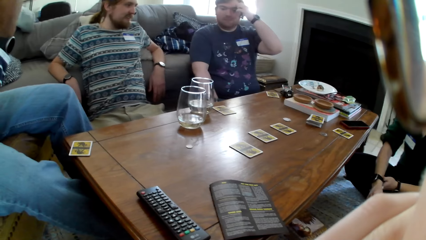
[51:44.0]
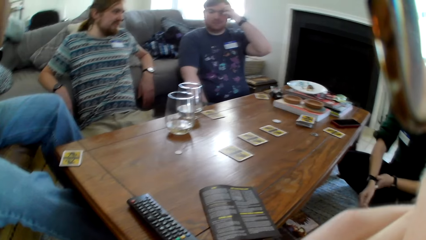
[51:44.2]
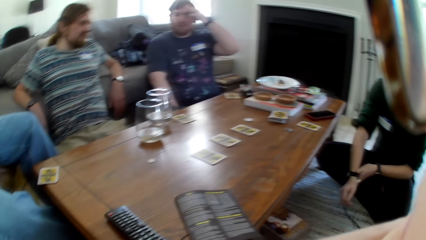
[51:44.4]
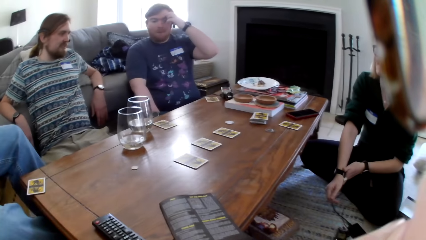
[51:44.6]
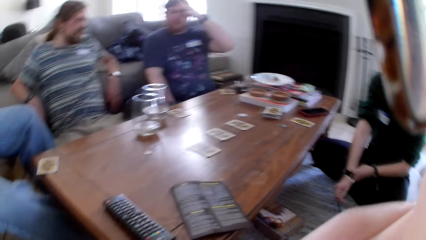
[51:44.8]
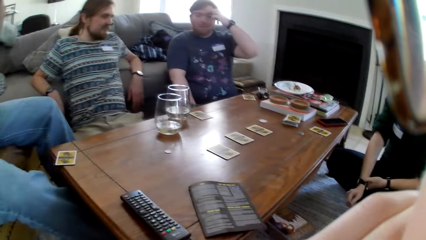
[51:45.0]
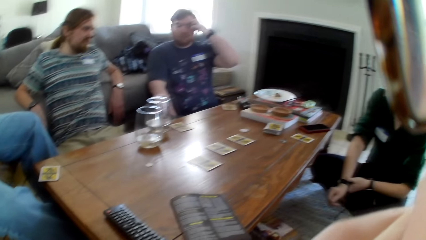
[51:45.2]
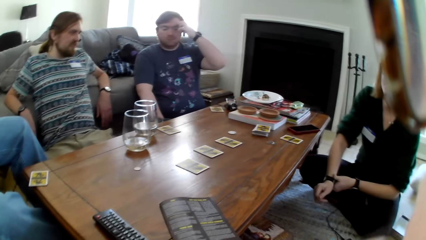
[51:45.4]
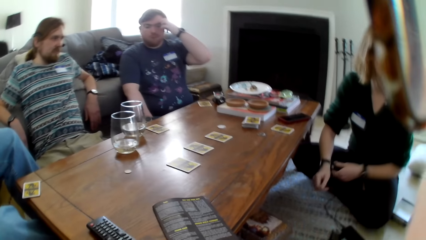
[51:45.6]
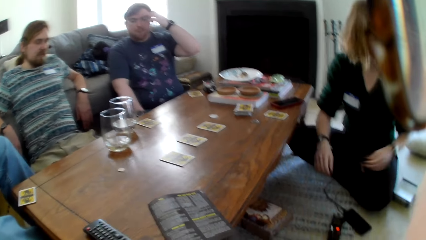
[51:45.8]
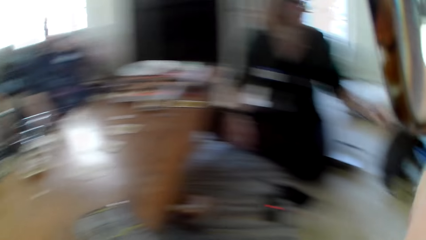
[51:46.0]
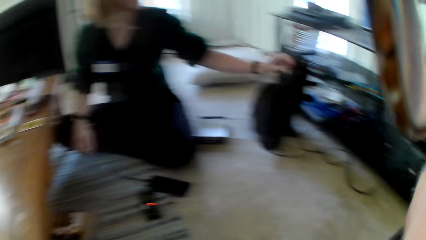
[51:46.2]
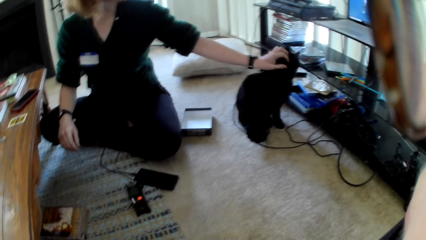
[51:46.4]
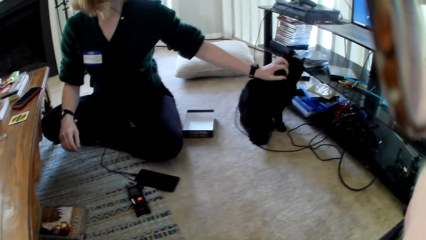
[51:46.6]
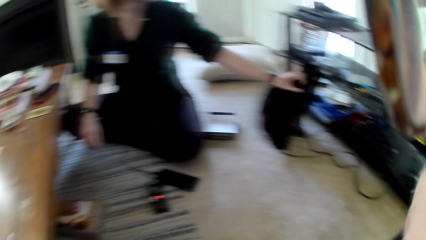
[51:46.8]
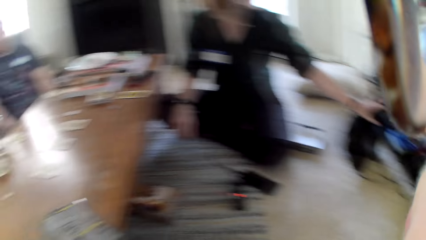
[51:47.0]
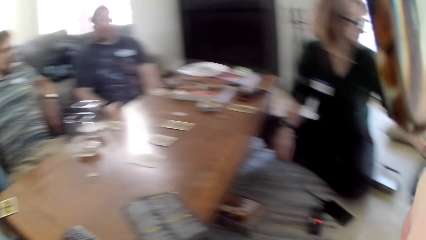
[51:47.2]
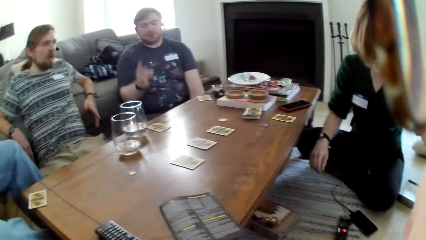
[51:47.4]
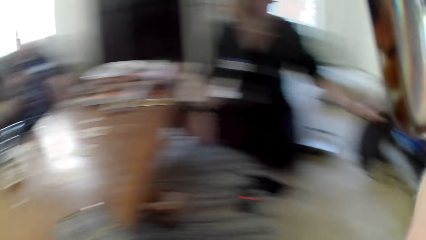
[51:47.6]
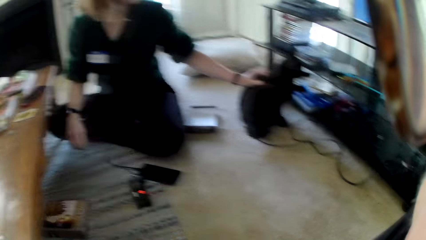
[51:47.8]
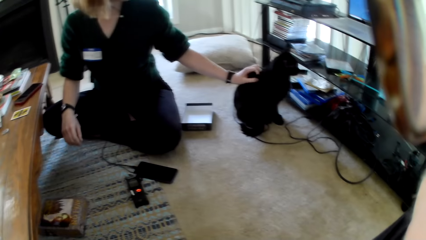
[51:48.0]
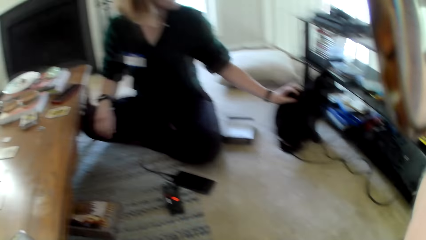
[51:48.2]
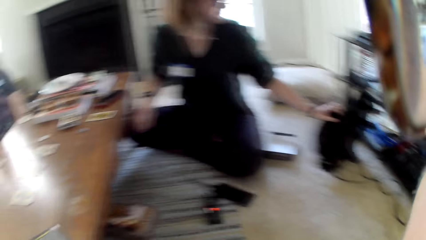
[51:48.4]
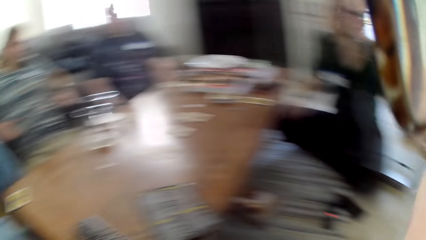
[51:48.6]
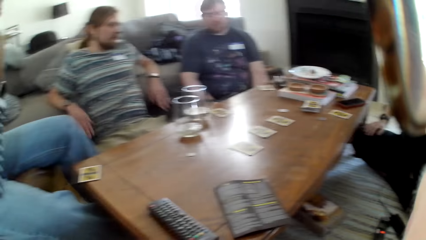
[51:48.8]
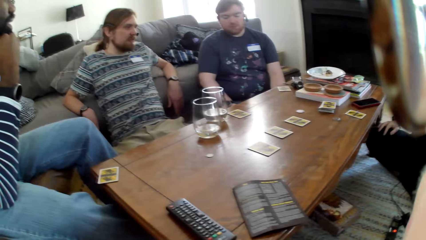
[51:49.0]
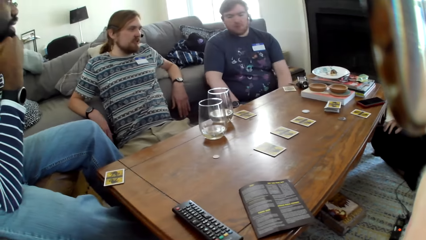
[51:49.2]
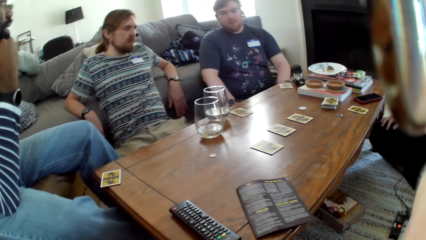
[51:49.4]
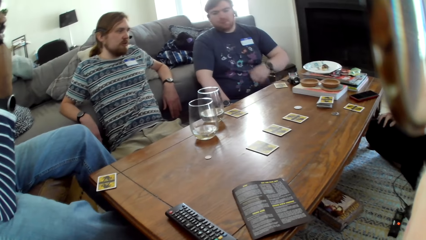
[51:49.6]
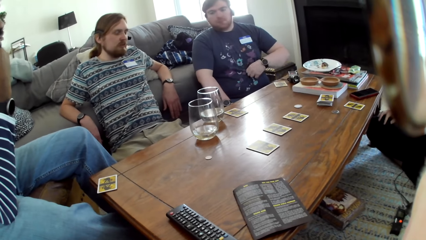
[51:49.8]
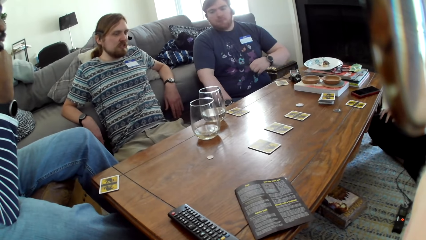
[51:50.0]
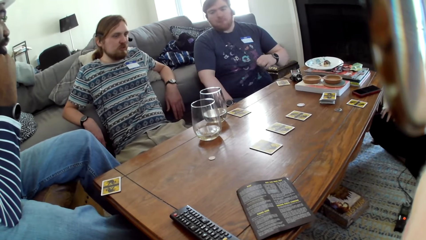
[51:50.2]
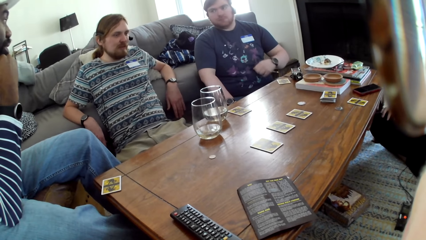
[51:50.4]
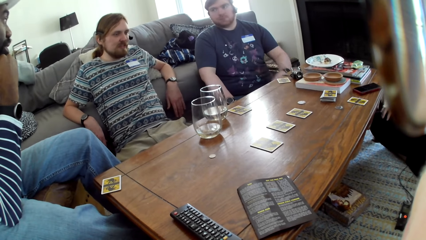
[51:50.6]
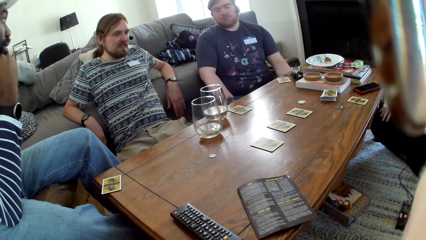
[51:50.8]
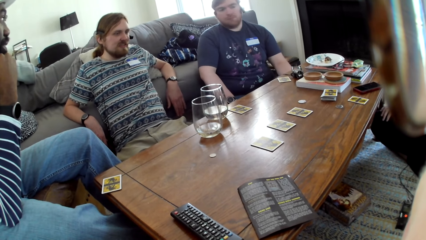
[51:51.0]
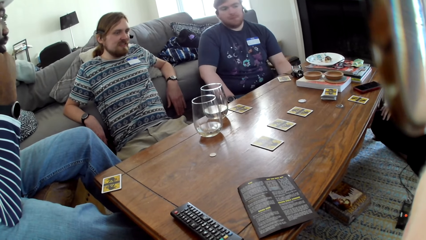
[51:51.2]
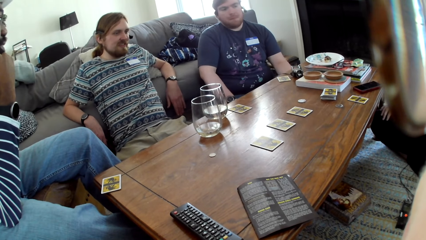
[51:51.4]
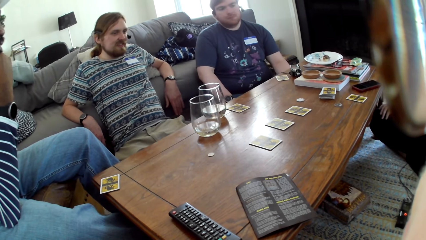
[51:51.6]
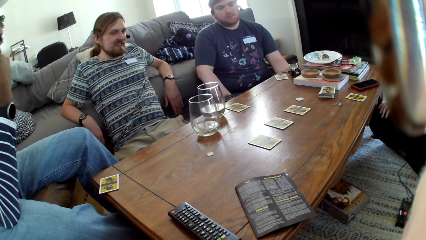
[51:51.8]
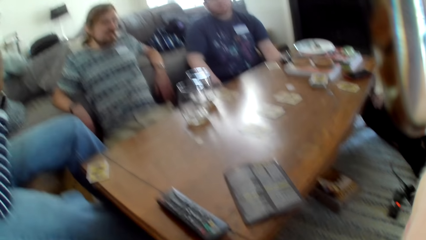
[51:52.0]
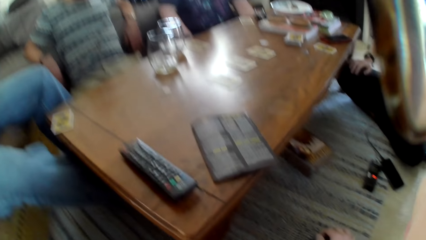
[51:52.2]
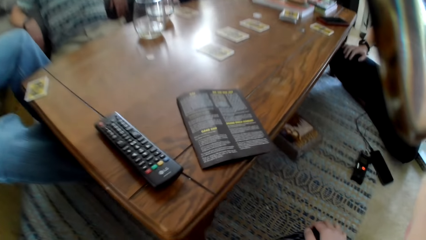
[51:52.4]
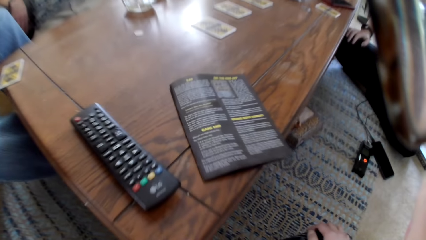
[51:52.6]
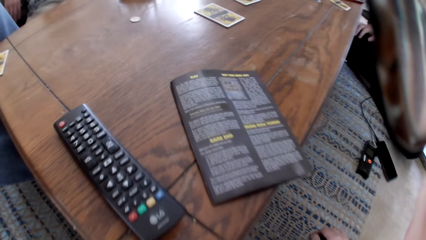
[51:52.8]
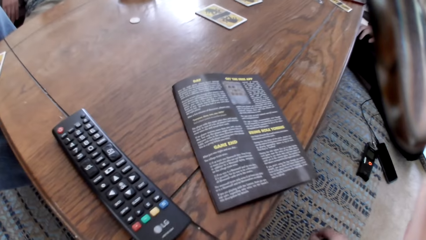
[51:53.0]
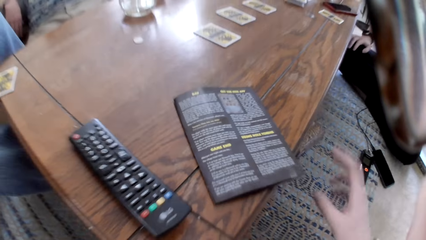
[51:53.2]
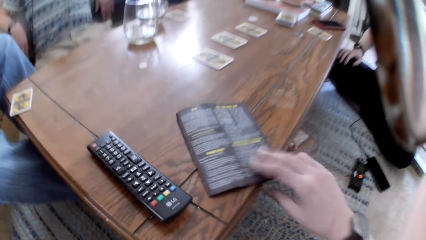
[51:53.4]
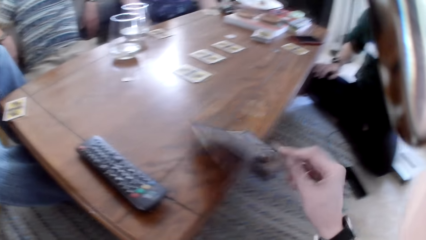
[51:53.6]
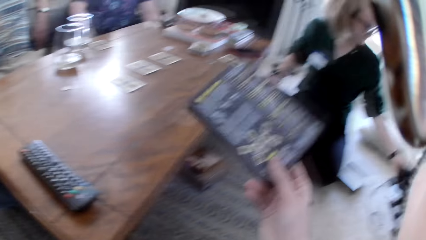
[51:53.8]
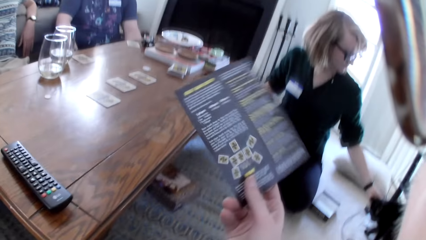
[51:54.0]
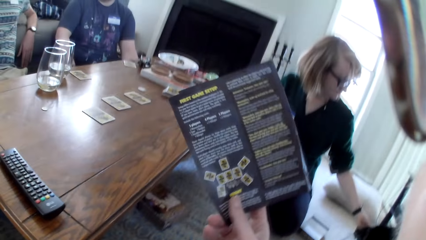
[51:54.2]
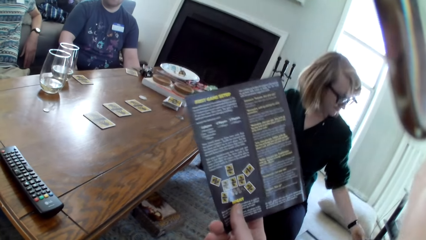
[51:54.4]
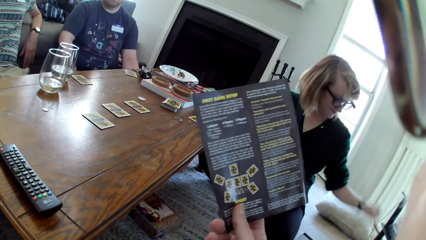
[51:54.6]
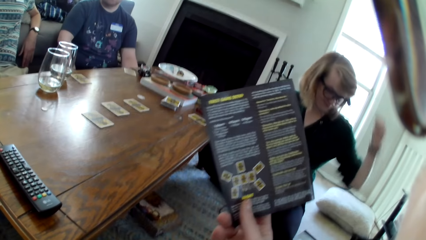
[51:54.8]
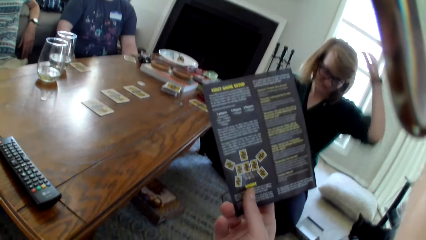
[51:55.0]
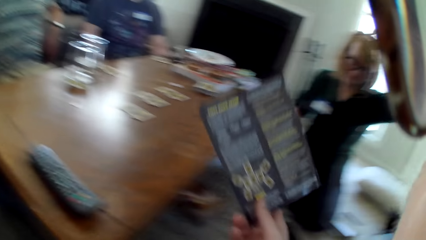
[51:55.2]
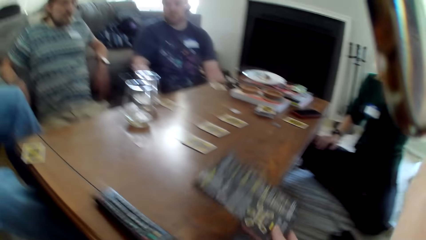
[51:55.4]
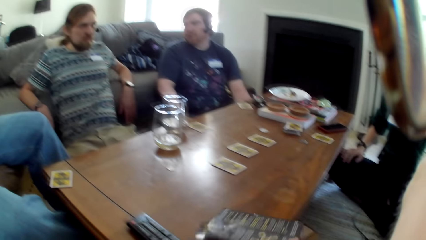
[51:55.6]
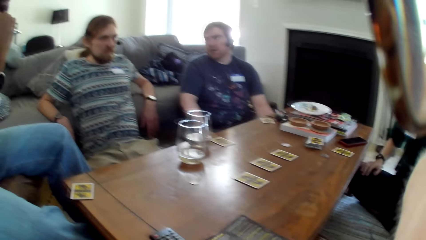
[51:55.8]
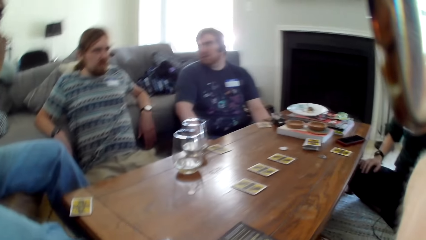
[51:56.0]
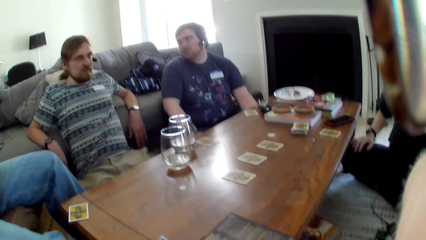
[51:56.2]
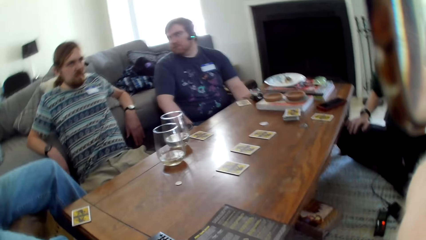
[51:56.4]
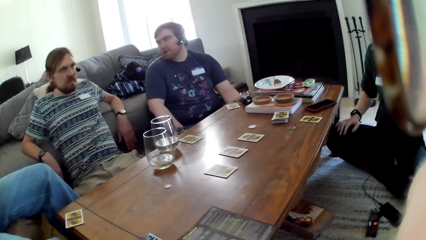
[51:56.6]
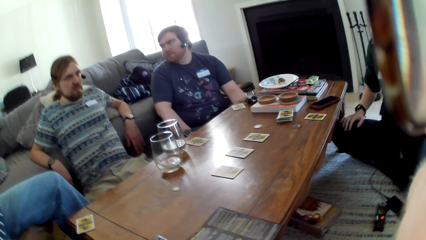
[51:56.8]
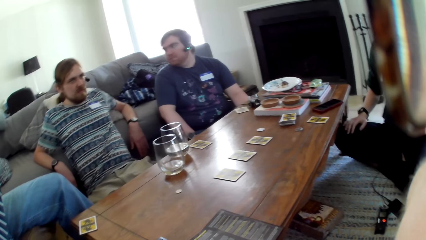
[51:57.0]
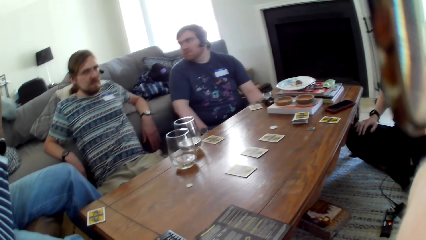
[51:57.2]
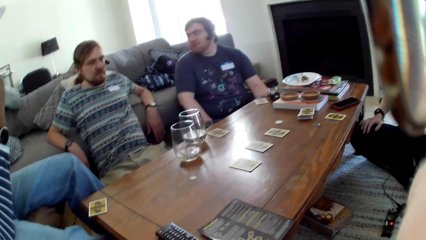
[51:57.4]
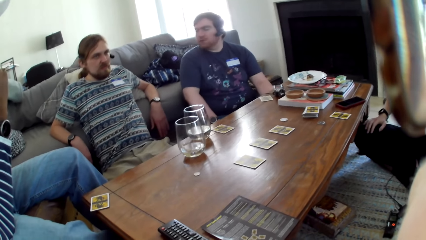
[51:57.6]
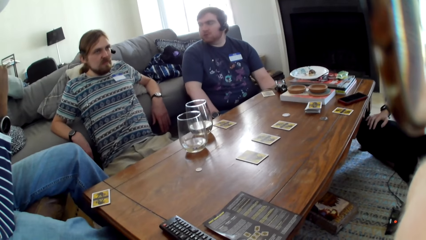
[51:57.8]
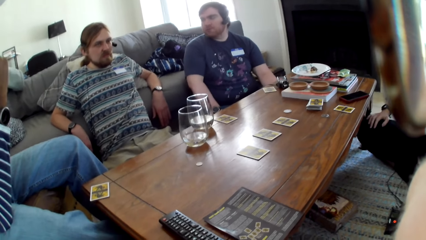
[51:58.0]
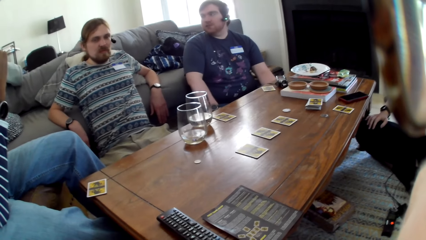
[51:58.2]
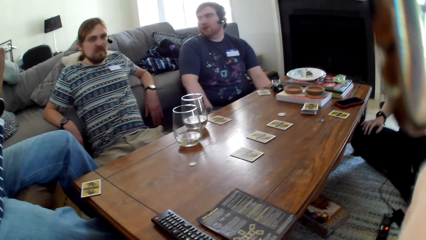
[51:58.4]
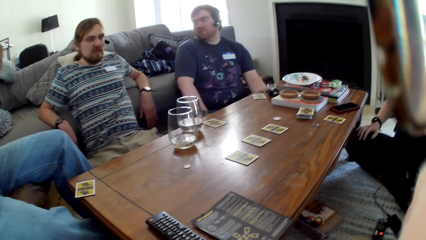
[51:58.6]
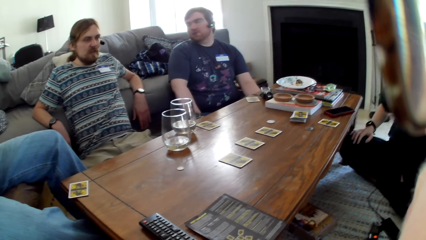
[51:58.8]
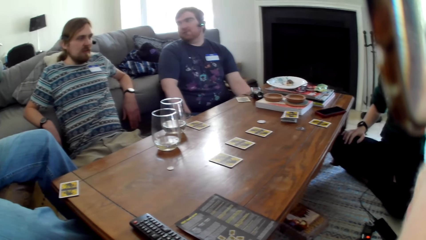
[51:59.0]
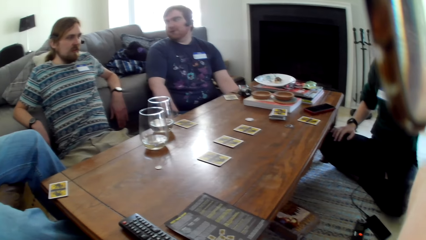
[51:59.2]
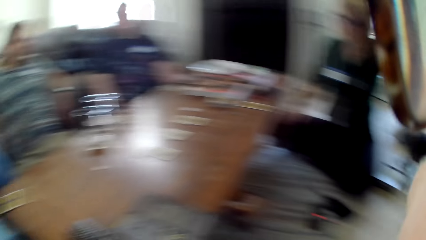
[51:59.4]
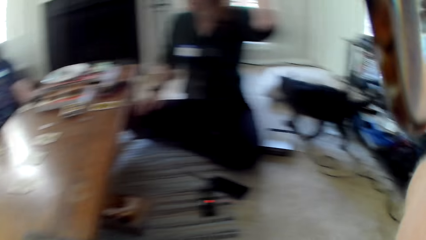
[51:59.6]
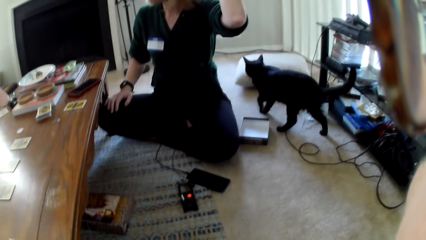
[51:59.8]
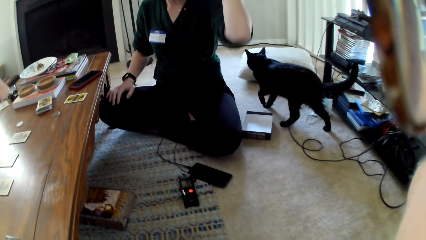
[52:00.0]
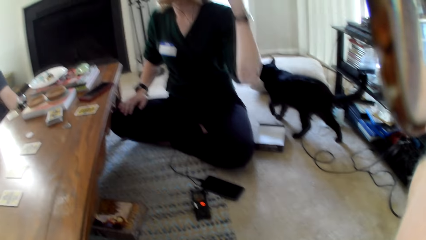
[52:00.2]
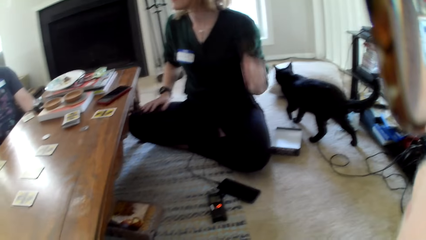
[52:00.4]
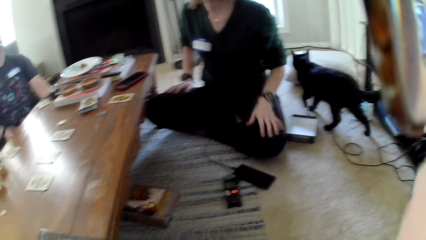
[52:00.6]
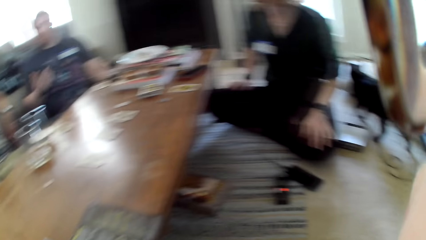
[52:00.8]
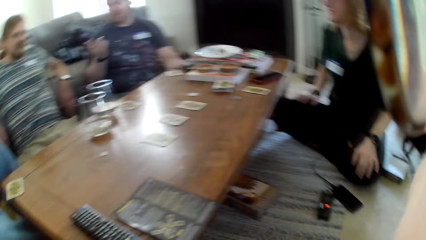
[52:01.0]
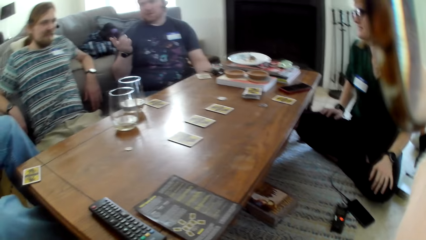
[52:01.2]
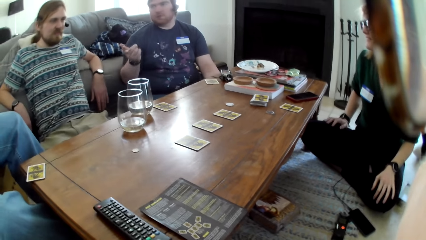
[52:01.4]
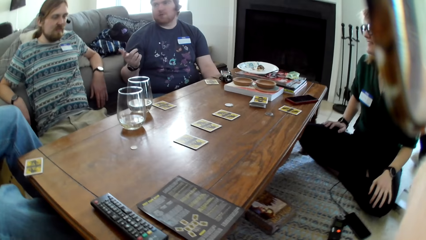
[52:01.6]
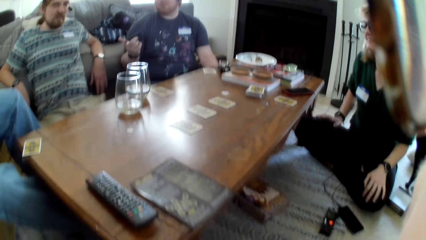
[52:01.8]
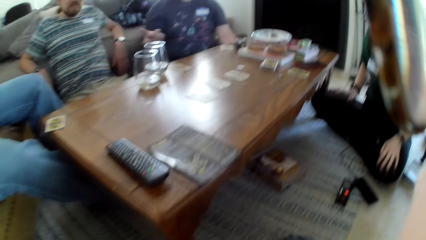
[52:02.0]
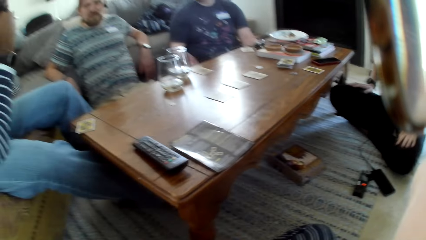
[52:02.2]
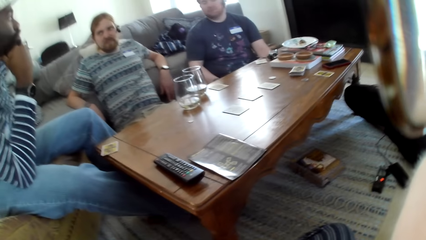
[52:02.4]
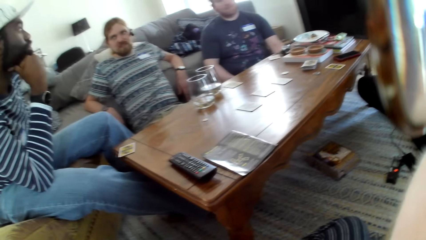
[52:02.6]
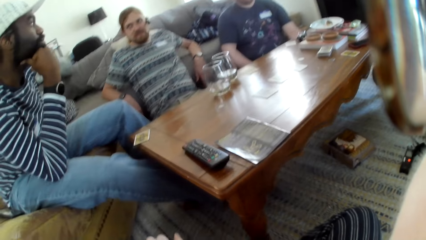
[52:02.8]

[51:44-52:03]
A person touches a dog or cat with a hand. The camera wearer looks around the room. A man touches his t-shirt. The camera wearer picks up a magazine or booklet from the table. They read the booklet. They put the magazine on the table. They look around the room.
